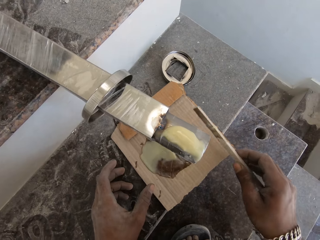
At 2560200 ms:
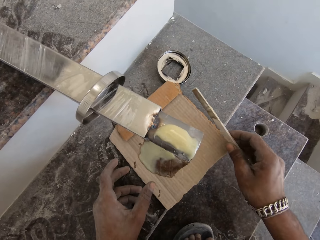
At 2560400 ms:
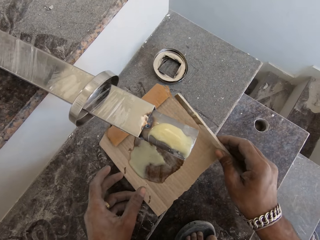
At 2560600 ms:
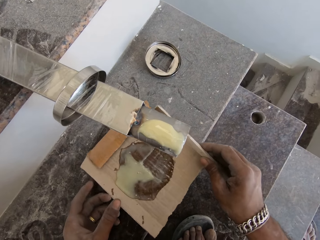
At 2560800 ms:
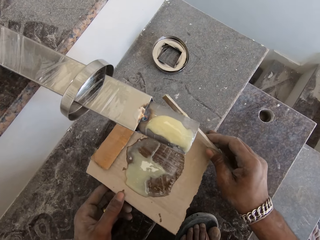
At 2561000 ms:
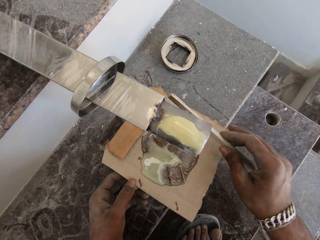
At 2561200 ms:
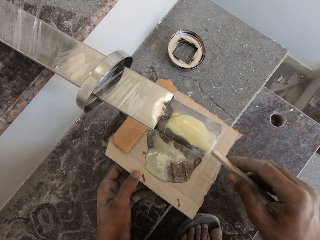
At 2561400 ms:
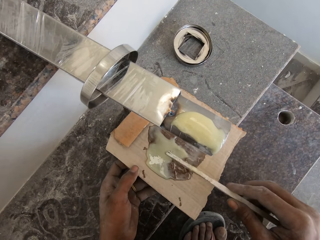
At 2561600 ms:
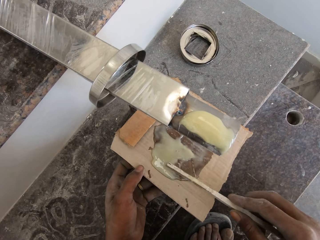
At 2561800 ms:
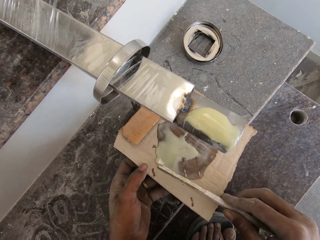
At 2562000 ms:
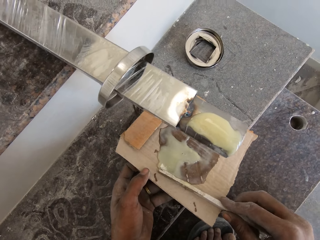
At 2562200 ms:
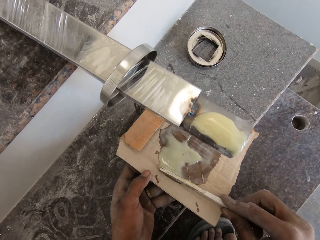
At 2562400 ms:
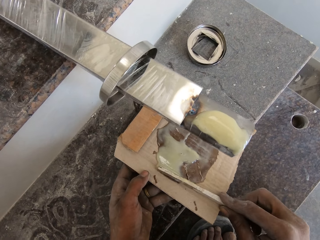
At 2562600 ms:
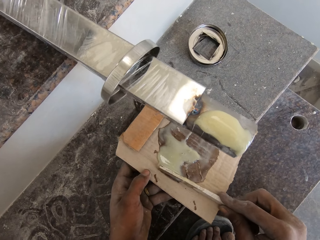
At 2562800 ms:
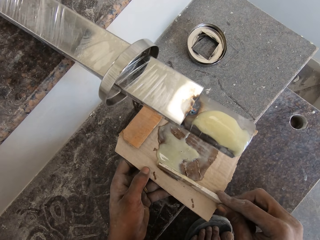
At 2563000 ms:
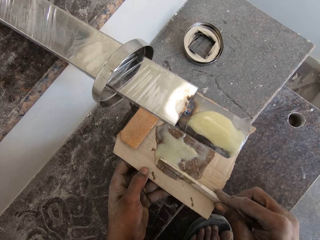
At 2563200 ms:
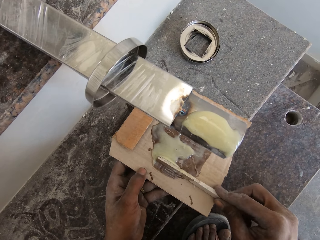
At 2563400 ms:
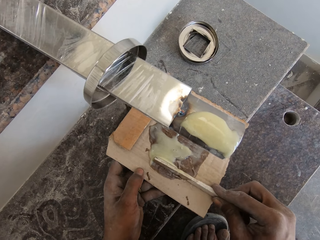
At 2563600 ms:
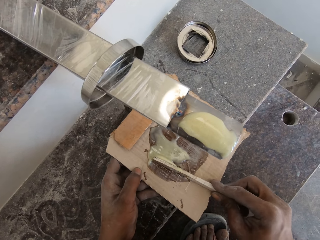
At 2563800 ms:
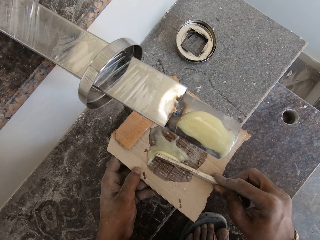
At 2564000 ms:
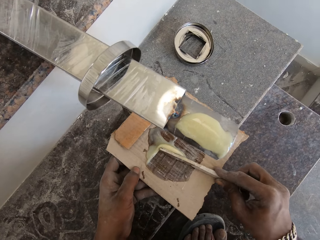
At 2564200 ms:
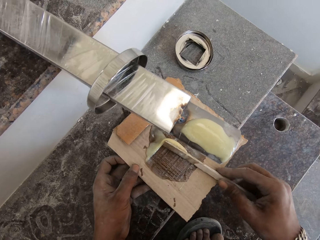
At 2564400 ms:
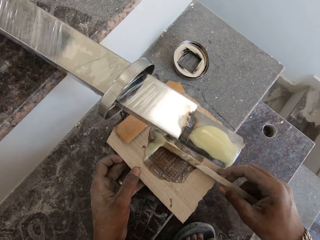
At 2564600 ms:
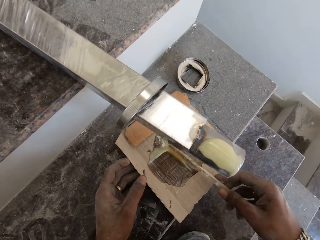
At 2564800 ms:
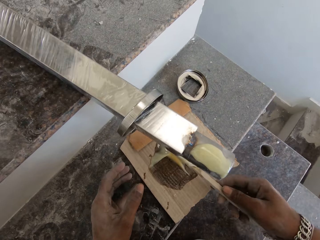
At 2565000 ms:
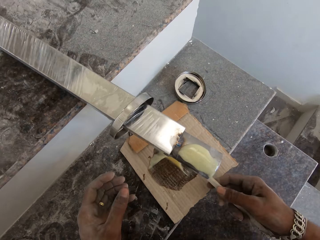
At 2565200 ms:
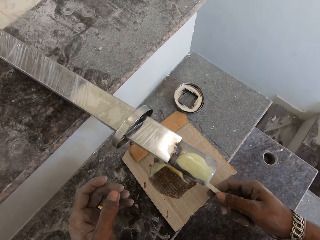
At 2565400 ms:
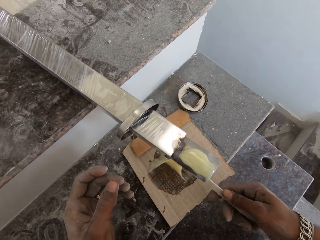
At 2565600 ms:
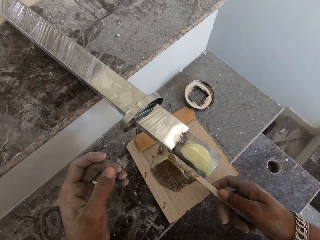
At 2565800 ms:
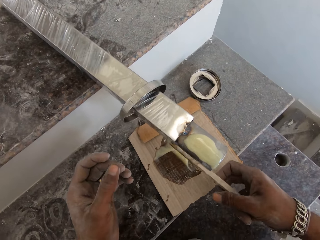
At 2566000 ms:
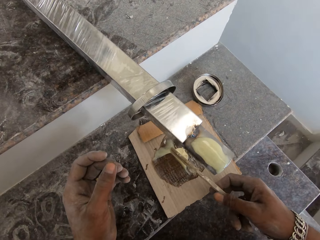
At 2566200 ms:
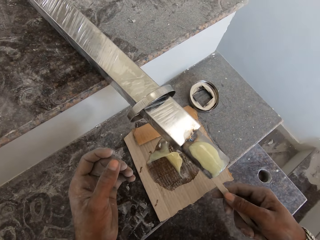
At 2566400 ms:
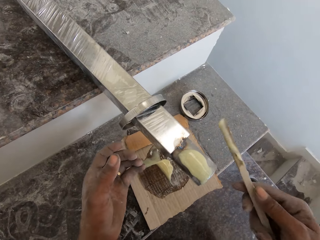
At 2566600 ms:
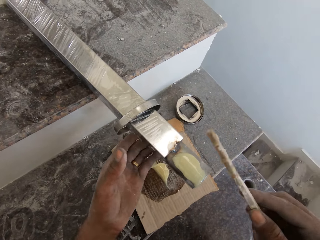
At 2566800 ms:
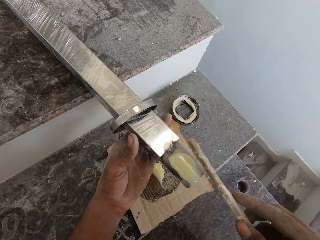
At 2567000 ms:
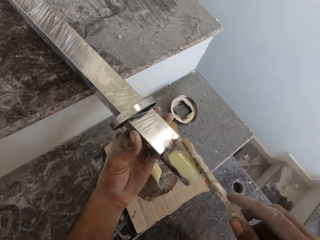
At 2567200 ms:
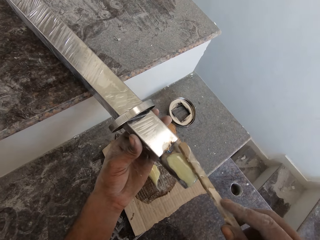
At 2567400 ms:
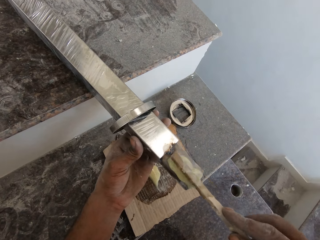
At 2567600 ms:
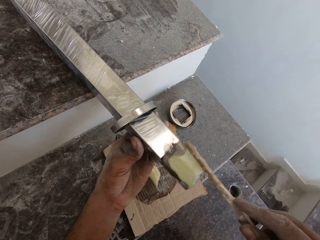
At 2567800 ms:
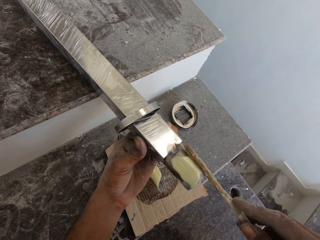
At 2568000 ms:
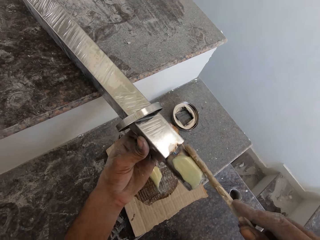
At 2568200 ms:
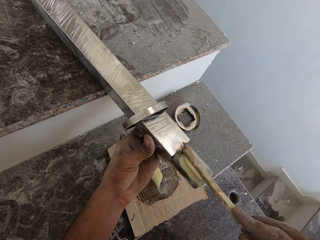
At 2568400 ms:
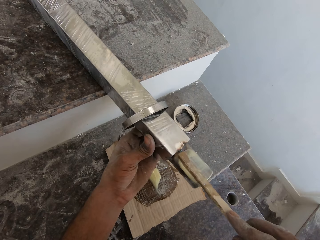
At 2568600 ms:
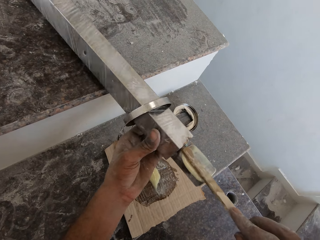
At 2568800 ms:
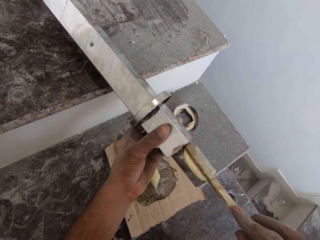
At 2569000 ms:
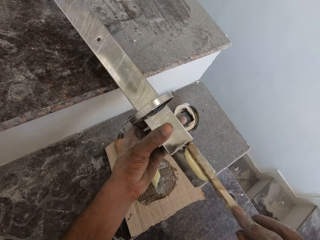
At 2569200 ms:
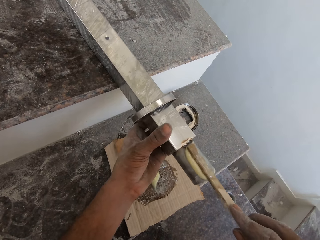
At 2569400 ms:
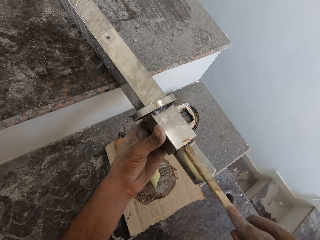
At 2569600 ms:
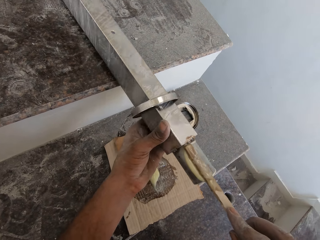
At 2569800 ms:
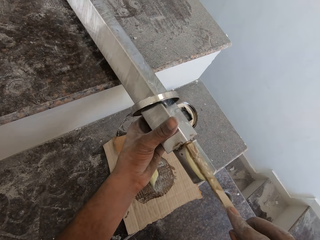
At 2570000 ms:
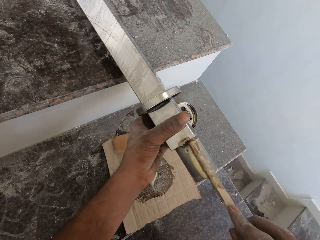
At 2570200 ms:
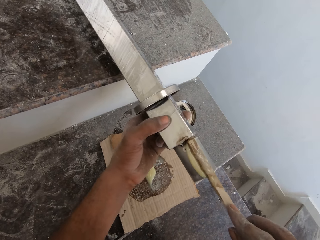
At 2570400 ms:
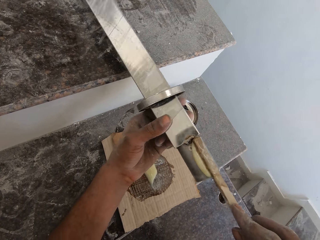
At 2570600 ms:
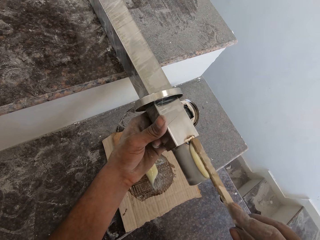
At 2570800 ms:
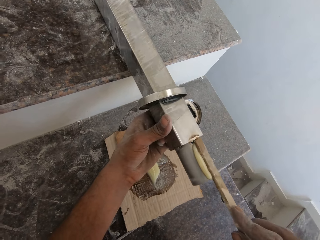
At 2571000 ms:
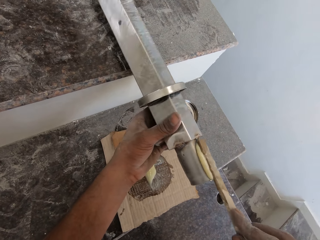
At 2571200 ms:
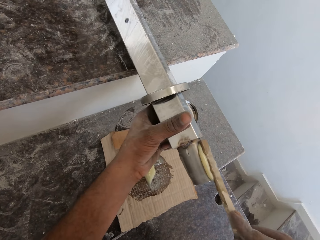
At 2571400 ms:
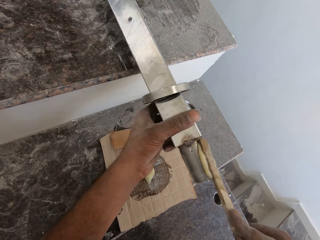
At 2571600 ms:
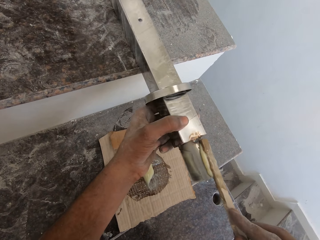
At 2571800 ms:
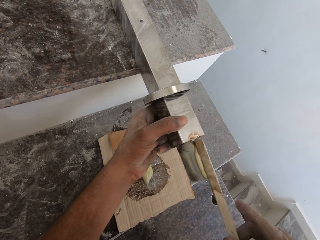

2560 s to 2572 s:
The camera wearer picks the paperboard from the staircase with both hands. He scoops some glue from the paperboard in his left hand with the stick in his right hand. He places the paperboard in his left hand on the staircase. He holds the baluster on the landing with his left hand. He applies the glue from the stick in his right hand on the baluster in his left hand.

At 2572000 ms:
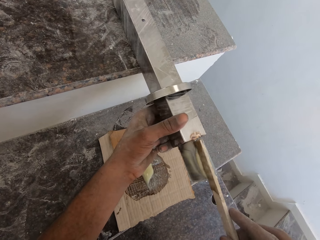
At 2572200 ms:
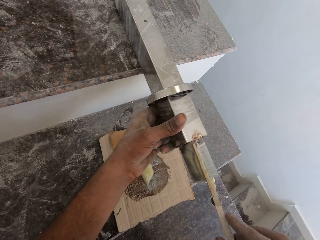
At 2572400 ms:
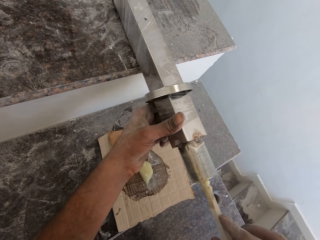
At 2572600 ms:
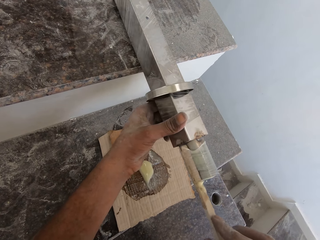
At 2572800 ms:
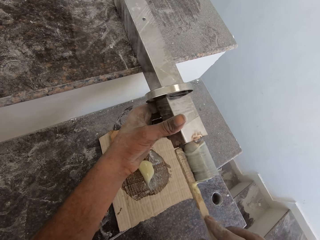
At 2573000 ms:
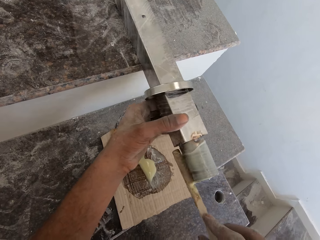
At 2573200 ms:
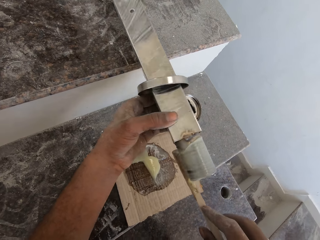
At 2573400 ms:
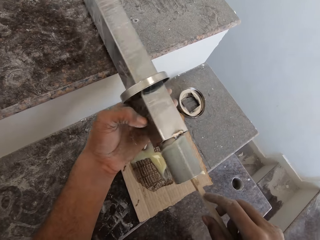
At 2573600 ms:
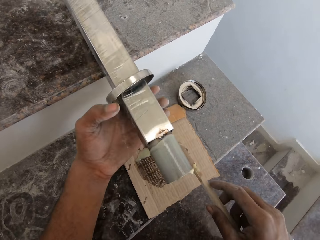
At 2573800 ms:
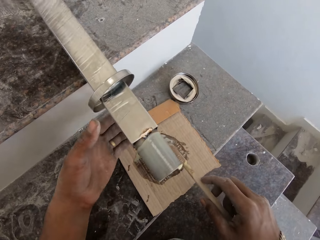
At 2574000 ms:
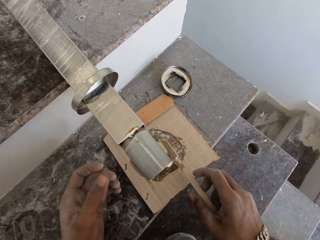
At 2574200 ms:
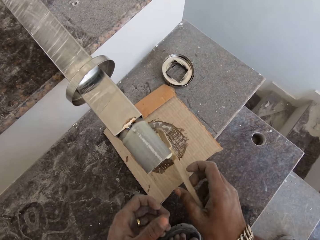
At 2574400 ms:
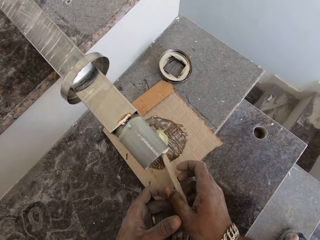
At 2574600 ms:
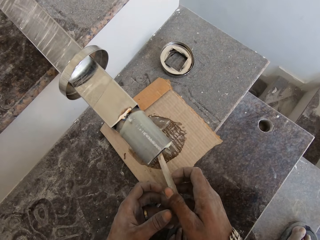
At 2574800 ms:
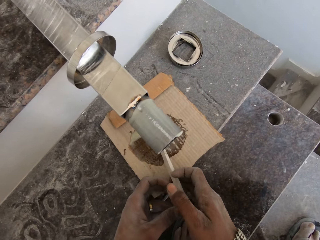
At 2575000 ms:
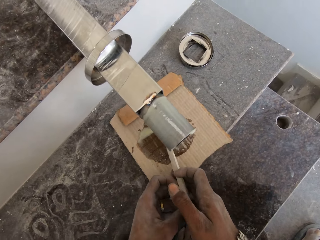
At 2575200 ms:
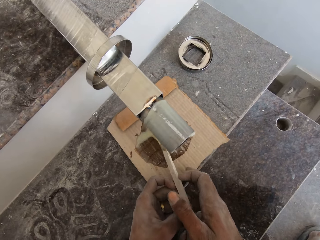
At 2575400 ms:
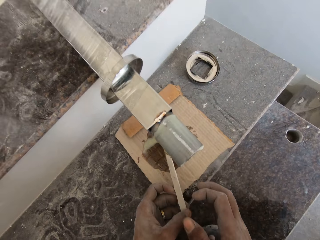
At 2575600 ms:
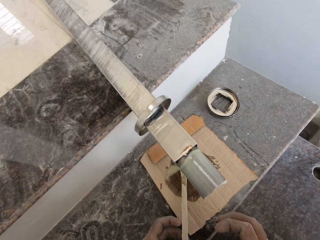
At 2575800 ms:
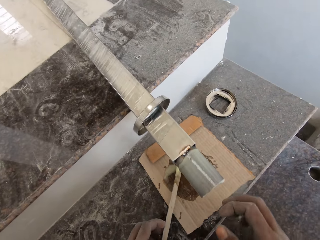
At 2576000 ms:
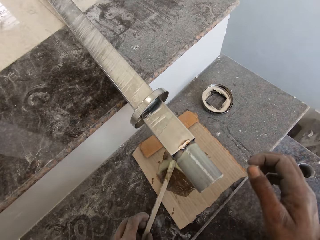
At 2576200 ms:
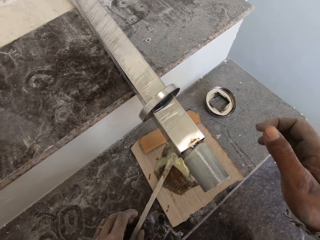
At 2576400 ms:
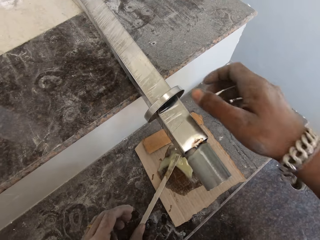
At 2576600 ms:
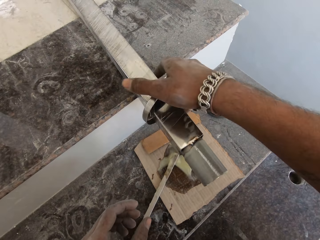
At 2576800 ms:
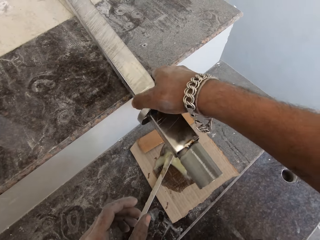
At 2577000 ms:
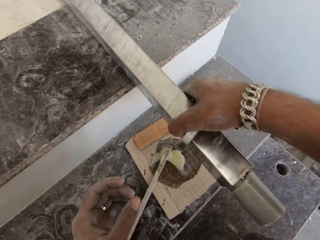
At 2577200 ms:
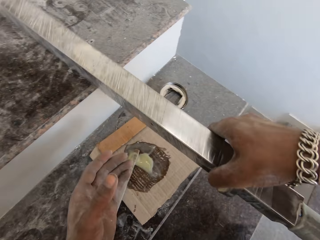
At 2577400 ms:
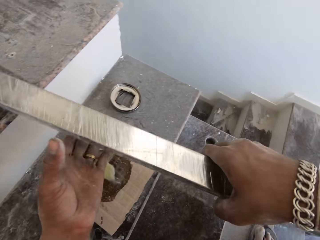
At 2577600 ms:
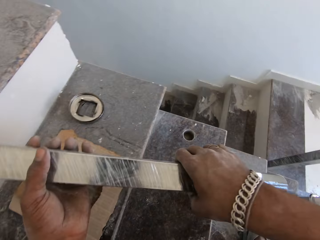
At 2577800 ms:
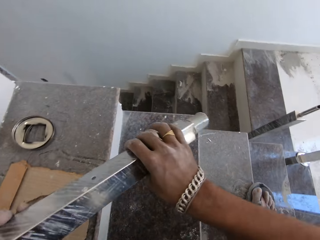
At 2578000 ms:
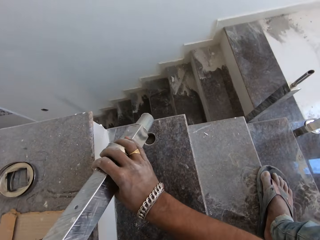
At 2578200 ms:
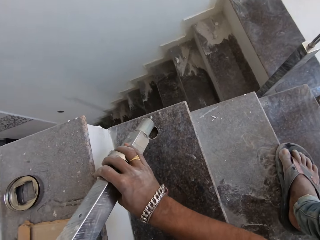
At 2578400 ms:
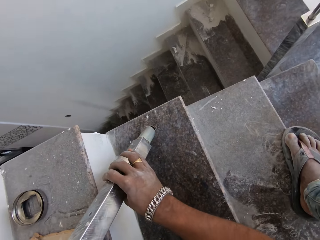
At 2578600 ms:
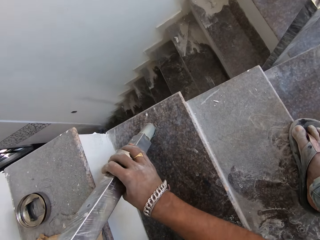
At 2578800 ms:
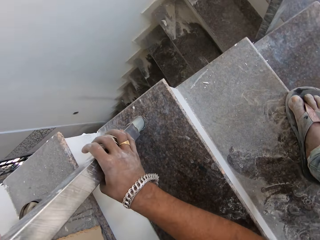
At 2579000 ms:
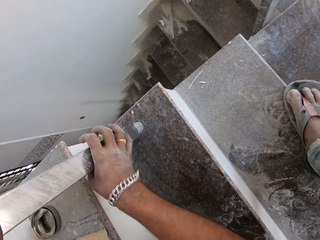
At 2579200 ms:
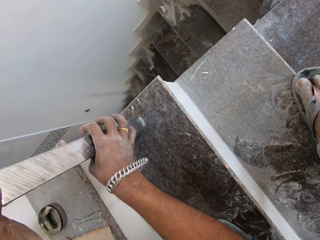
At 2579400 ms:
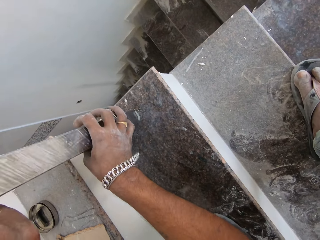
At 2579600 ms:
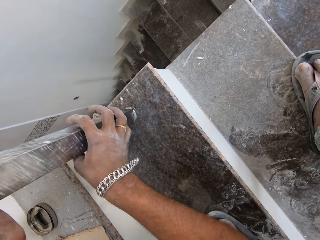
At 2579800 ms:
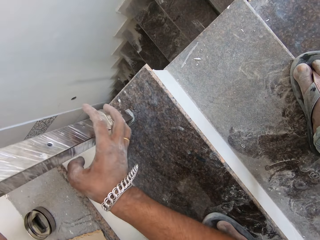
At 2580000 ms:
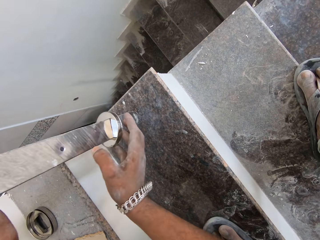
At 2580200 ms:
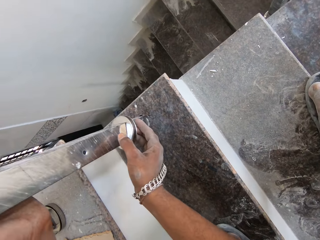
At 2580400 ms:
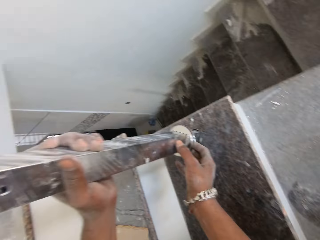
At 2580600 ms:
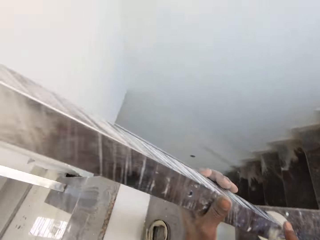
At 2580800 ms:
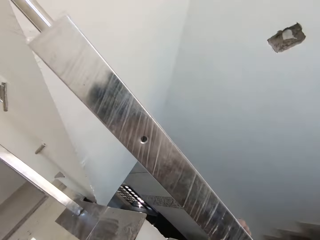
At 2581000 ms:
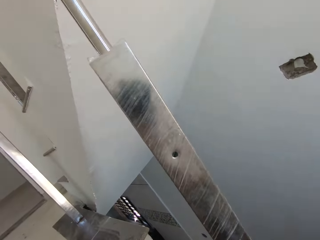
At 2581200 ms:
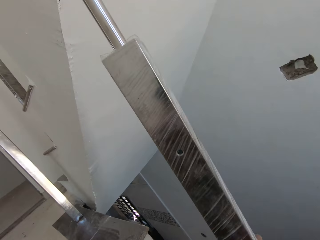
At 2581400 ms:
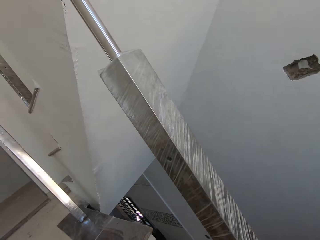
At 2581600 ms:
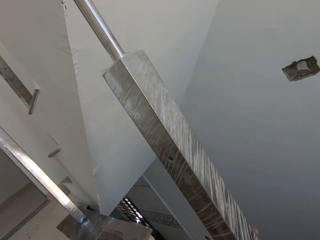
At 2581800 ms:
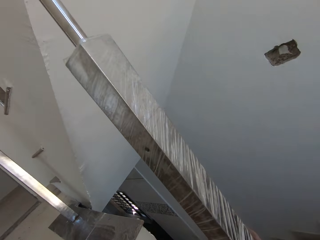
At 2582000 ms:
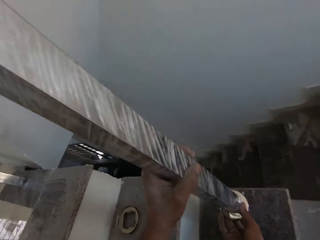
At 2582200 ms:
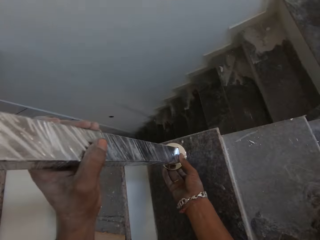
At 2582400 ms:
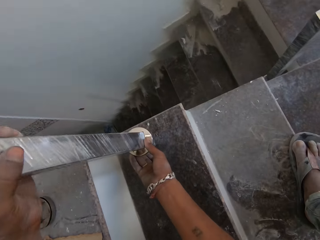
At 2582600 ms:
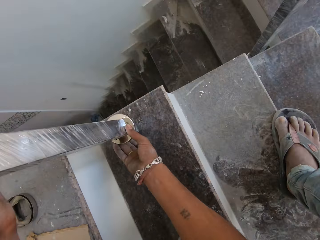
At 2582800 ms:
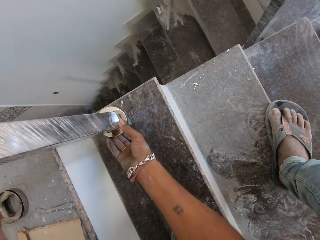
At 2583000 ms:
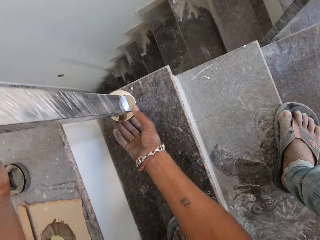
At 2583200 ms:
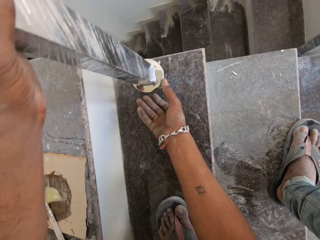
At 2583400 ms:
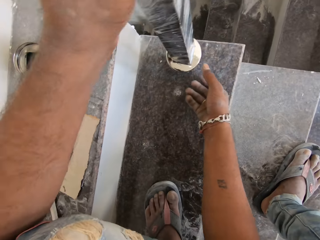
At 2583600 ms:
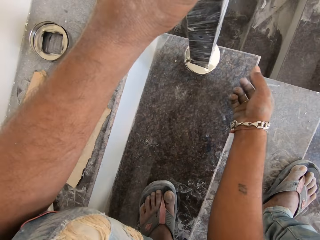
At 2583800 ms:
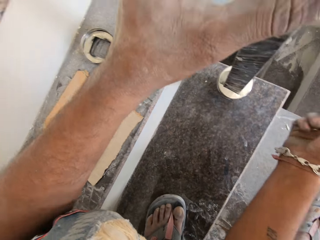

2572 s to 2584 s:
The camera wearer passes the stick from his right hand to his left hand. He places the glue stick in his left hand on the paperboard. He moves the baluster or metal rod on the landing with his right hand. He picks the baluster from the landing with both hands. He inserts the baluster in both hands into the hole on the staircase. He tilts the metal rod in the hole.
